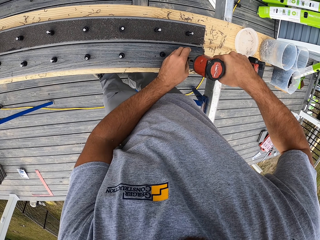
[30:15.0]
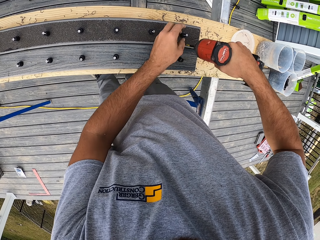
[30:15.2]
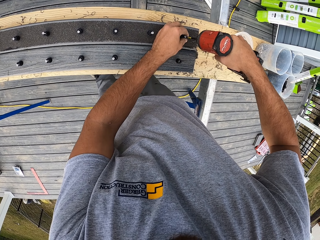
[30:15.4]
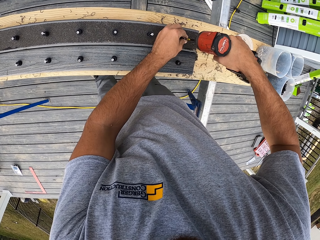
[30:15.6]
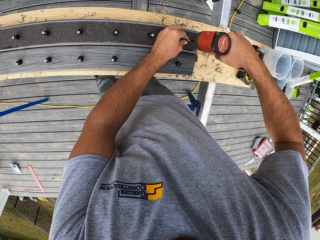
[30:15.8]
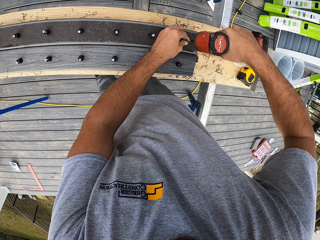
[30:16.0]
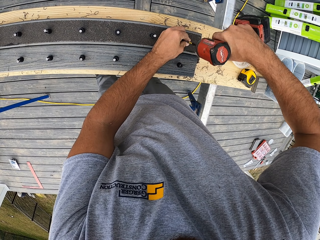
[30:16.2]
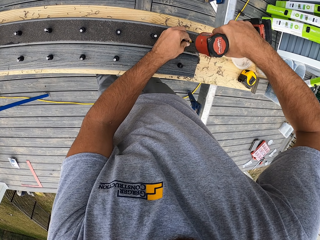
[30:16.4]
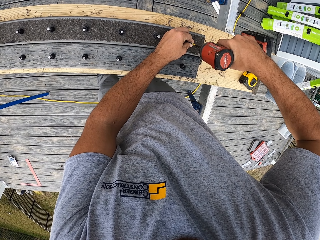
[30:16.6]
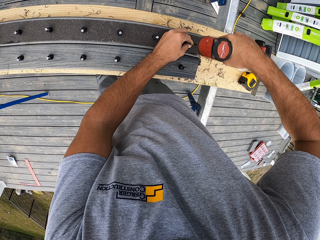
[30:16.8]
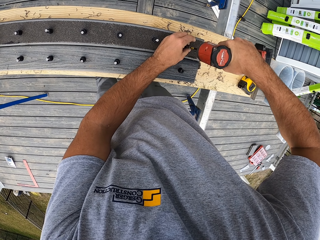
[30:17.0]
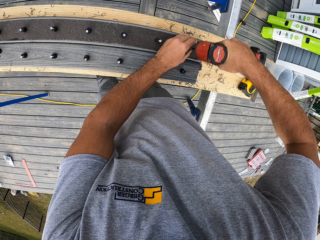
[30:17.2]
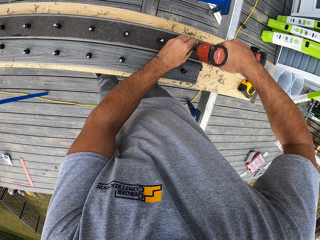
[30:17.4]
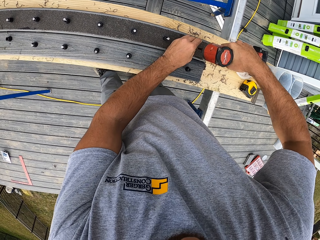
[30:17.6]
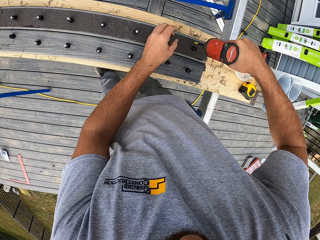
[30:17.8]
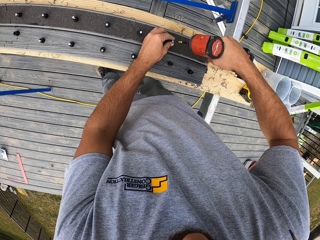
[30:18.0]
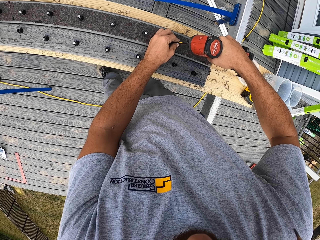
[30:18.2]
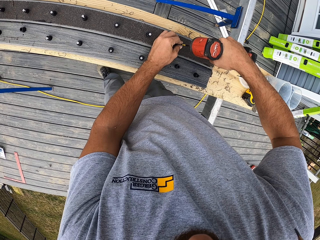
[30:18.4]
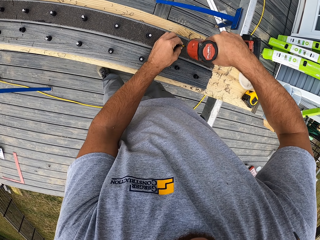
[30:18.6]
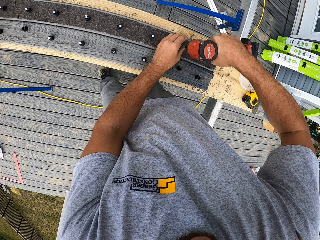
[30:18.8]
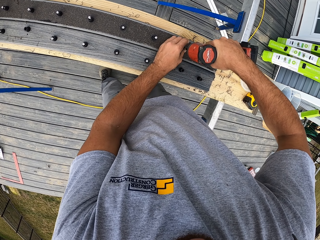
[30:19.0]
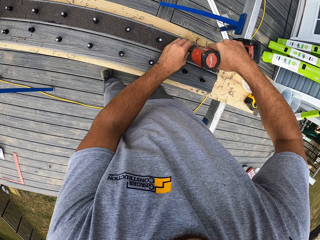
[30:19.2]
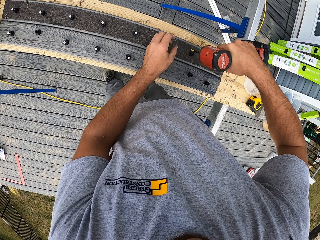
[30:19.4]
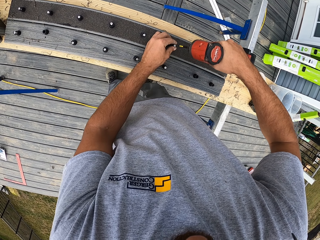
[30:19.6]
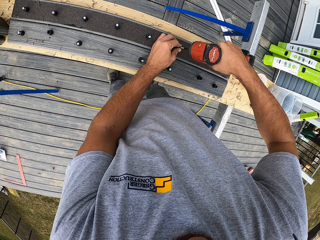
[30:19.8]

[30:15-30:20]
The camera wearer inserts screws into the wood.

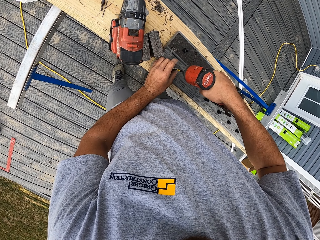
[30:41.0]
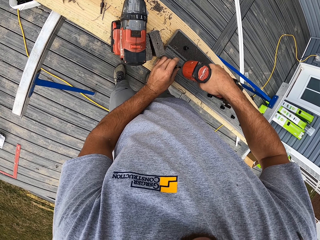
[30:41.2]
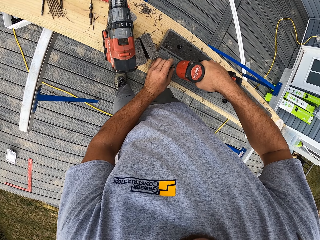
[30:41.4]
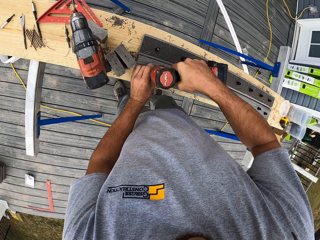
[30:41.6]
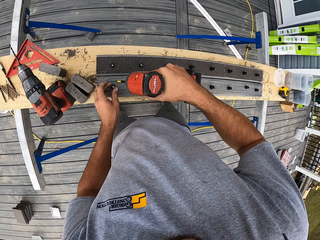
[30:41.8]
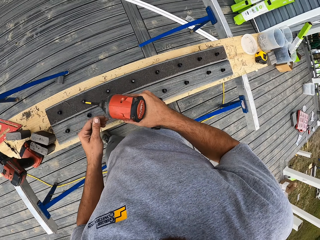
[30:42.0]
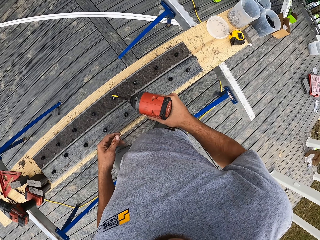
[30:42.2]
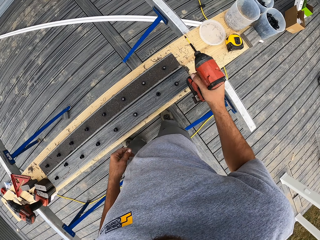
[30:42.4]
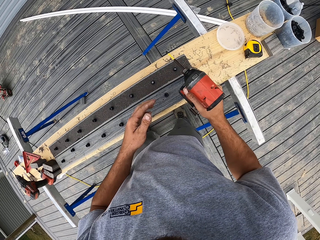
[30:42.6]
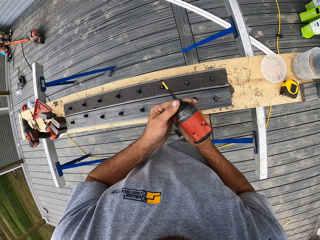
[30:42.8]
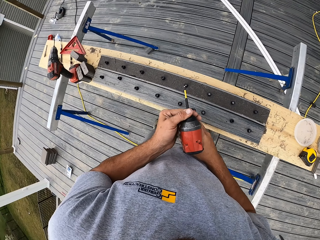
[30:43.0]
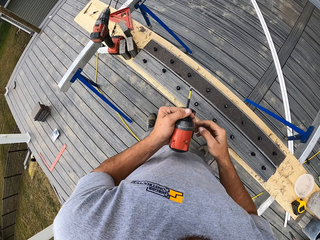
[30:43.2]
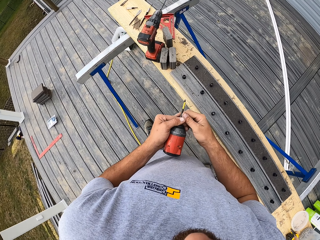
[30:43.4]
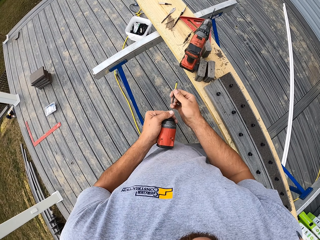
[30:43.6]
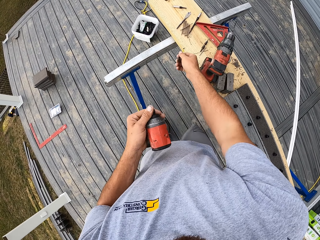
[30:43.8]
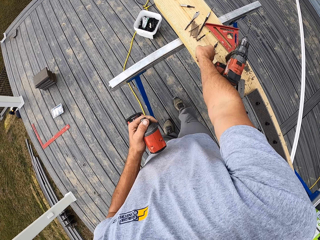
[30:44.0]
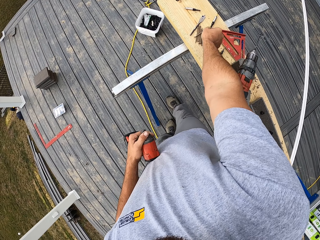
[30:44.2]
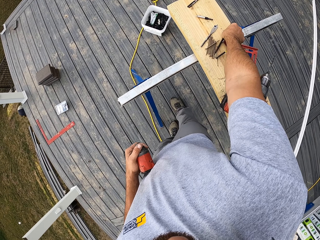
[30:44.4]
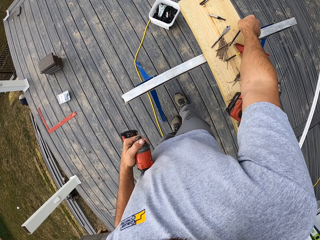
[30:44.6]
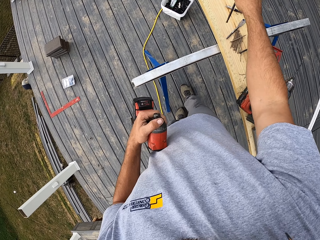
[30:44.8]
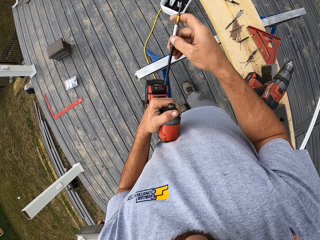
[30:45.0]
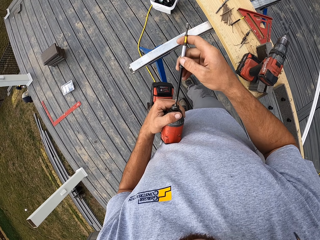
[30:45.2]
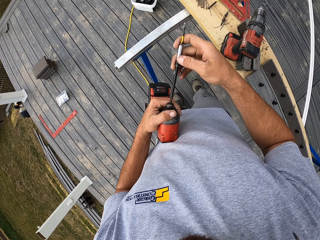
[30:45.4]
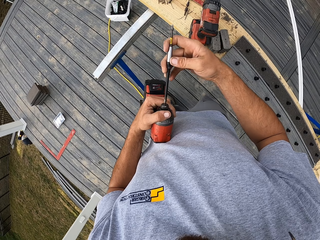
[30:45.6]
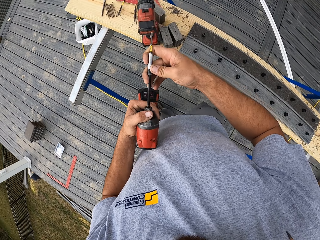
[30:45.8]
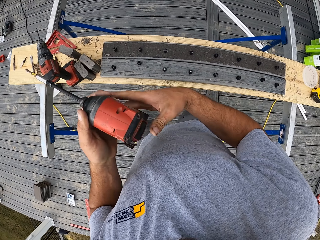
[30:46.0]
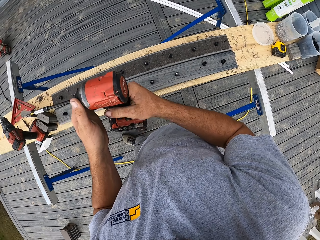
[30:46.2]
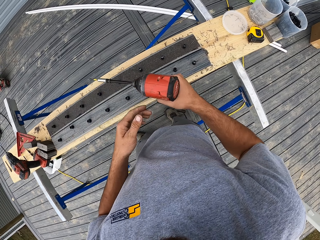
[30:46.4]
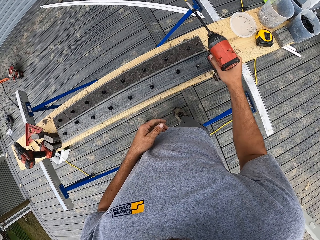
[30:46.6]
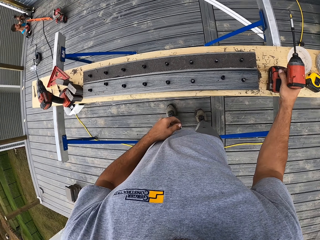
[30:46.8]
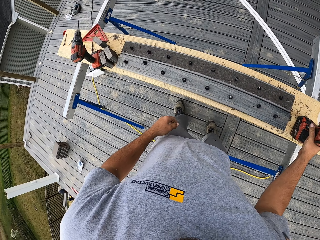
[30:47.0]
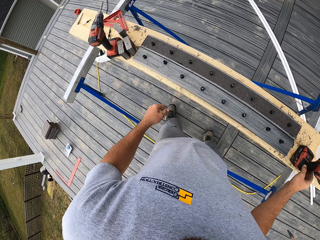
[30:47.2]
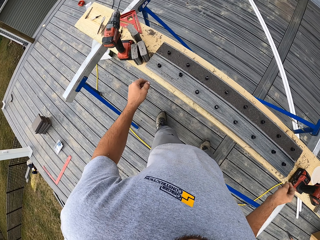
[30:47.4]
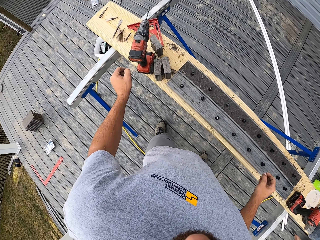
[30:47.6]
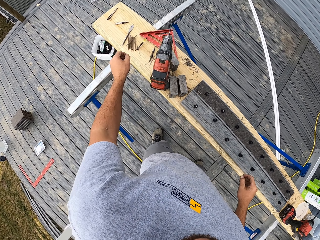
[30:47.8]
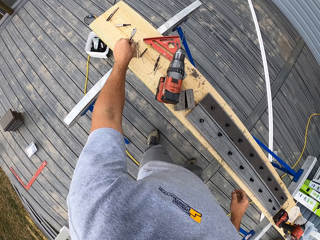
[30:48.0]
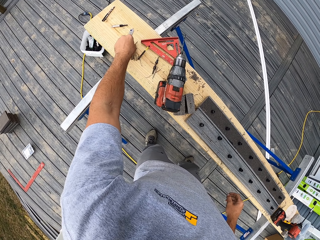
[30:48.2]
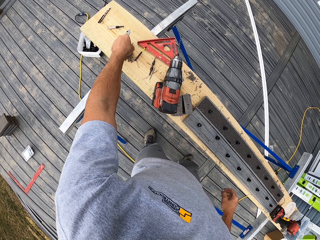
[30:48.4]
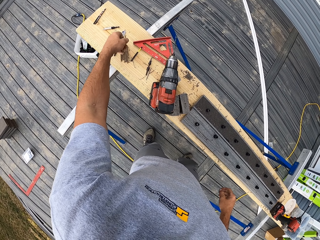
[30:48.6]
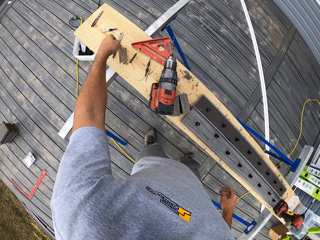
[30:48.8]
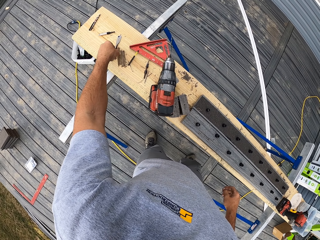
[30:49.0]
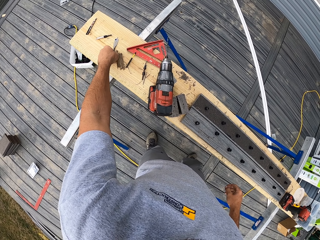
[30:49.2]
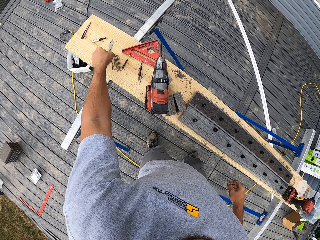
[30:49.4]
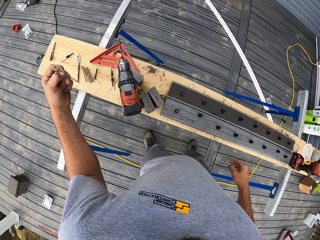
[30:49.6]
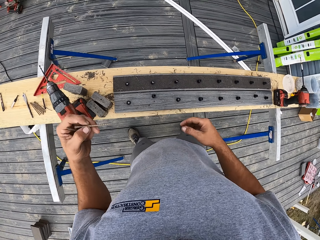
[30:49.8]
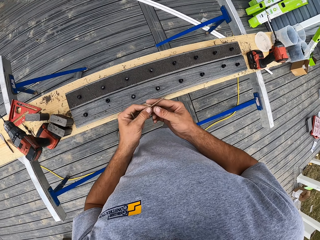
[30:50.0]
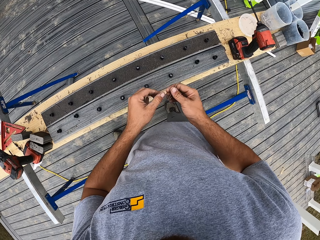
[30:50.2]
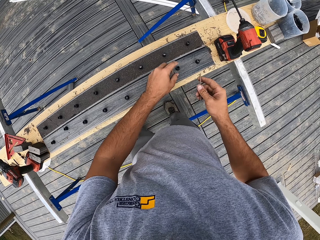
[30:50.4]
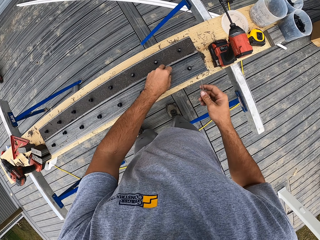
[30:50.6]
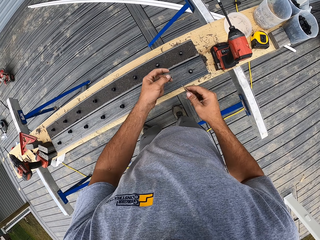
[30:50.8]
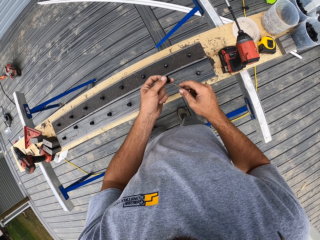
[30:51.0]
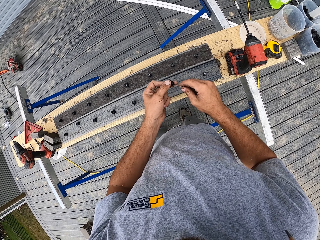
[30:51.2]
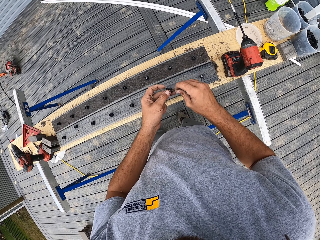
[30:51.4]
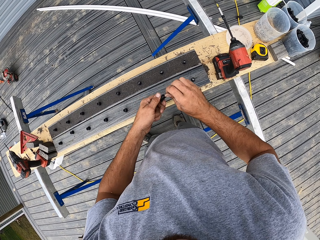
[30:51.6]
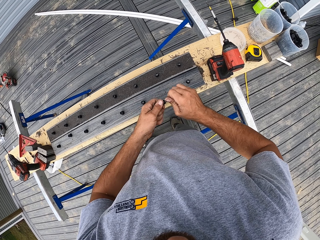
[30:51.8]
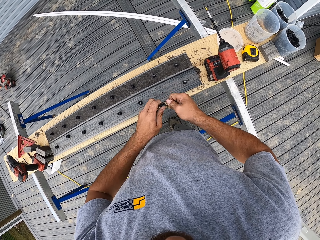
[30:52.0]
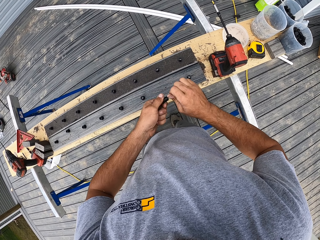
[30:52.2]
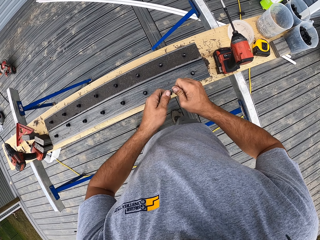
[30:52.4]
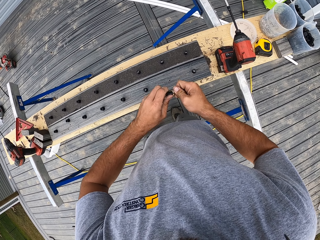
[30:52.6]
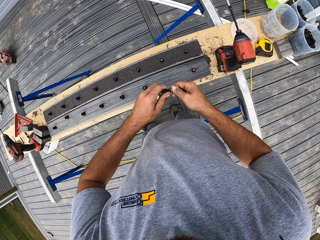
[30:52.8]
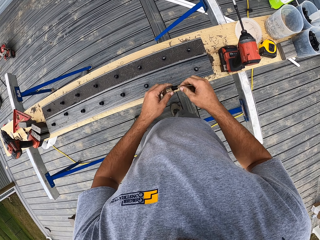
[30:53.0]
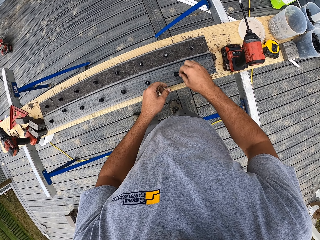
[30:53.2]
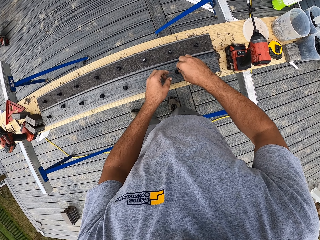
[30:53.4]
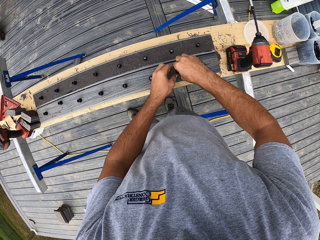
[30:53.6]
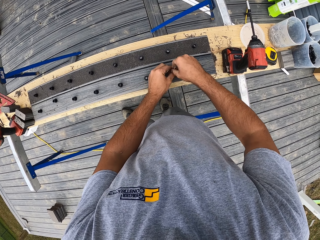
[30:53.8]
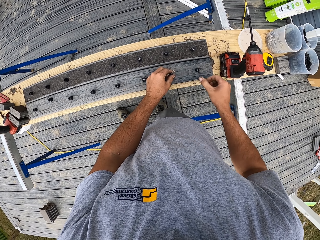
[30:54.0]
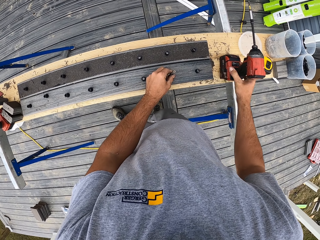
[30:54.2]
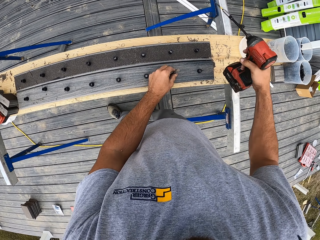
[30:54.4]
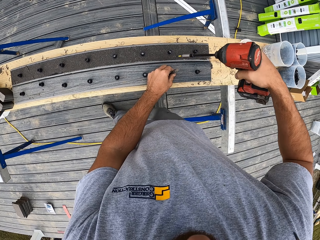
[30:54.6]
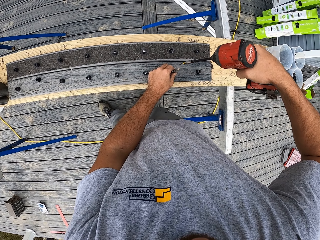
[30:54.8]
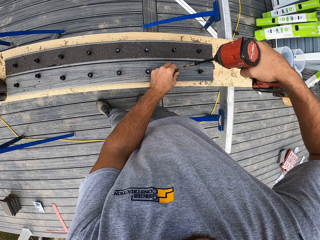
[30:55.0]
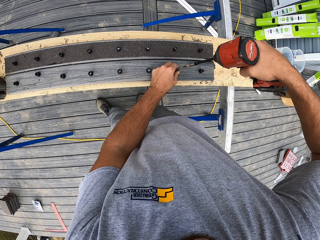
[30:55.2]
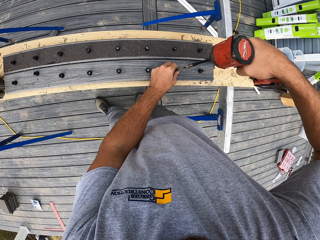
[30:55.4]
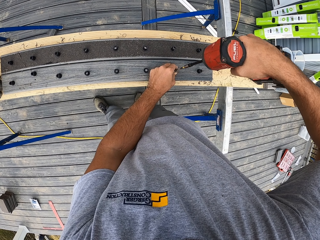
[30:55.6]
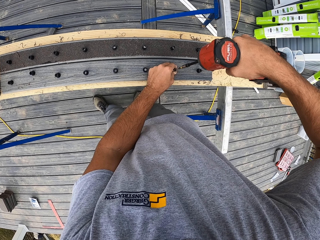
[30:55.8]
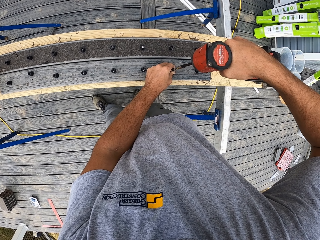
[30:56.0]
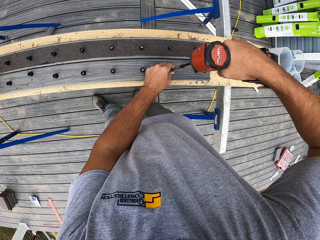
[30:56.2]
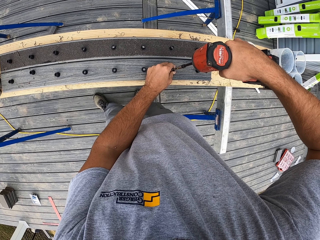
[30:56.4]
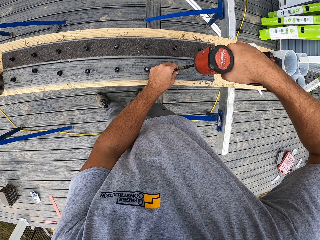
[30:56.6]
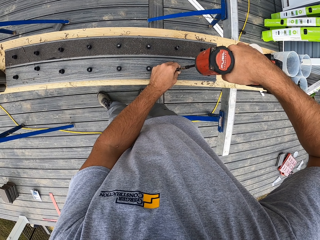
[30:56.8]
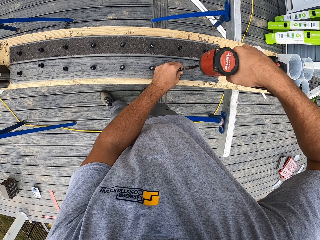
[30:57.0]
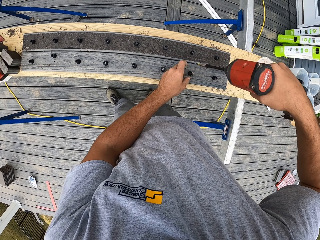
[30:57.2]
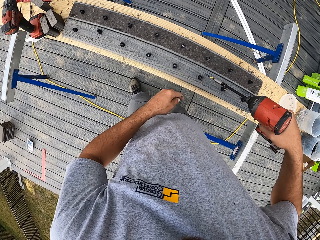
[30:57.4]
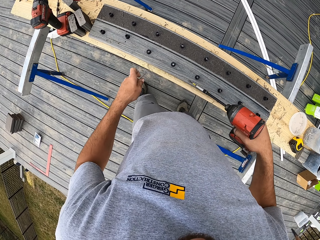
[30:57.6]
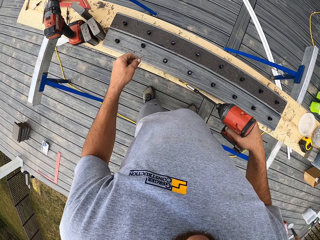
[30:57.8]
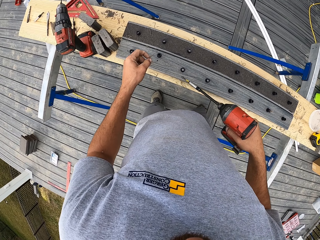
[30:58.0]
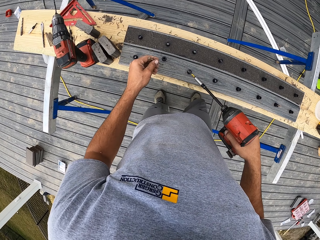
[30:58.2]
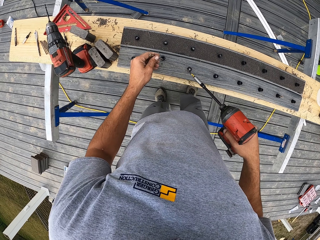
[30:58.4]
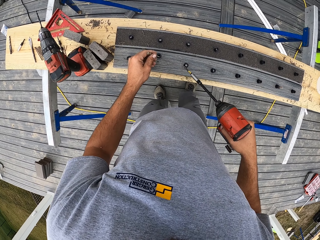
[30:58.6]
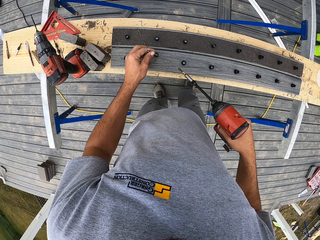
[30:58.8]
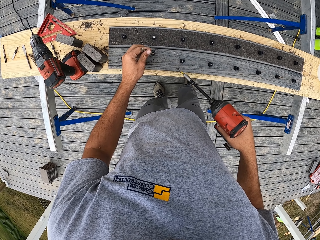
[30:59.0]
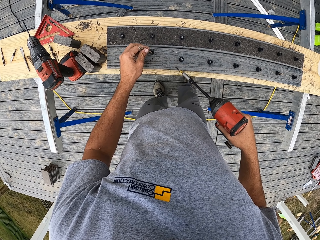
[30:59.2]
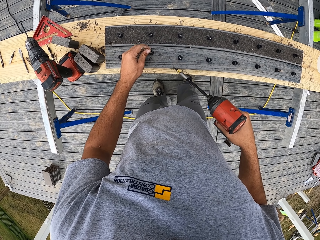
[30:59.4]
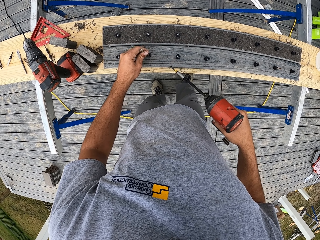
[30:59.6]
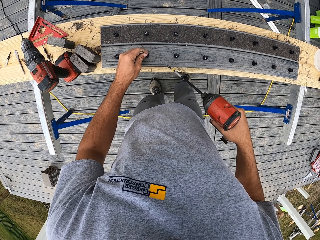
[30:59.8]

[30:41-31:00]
The camera wearer lifts the drill up. They change the drill bit. They remove the bit, place the bit down, put in the bit and pick up the bit. They place the drill down. They pick up the nails. They pick up the plastic. They attach the nails to the plastic. They place the plastic down. They pin screws into the wood. They drill the nail. They lift hands up.
